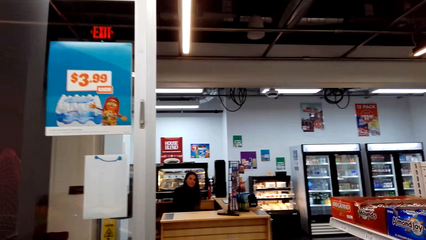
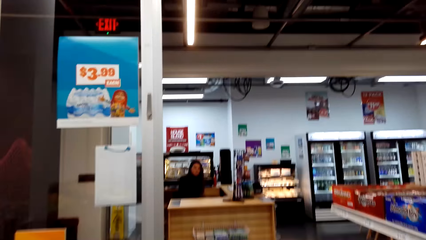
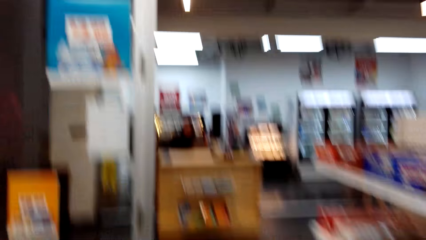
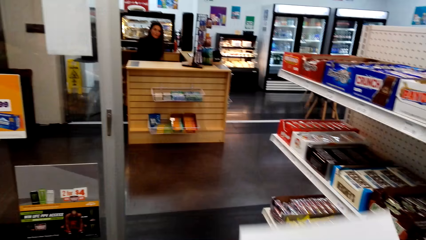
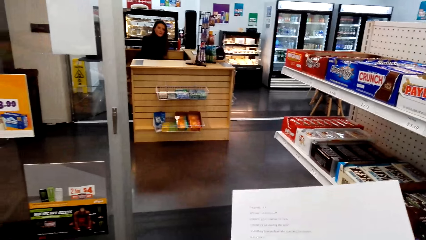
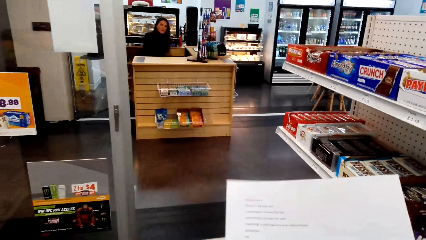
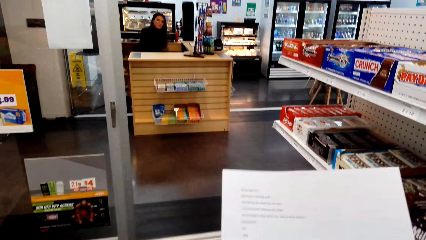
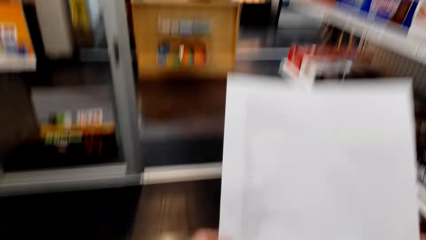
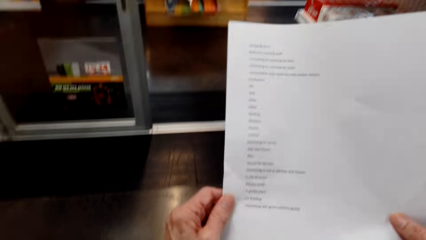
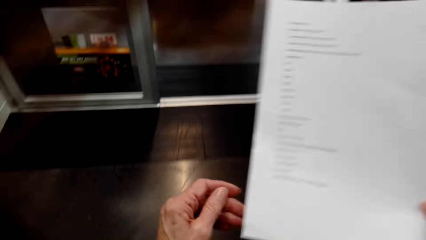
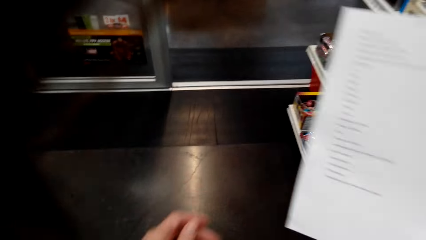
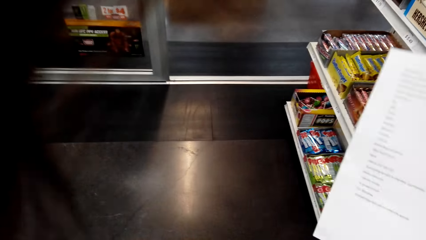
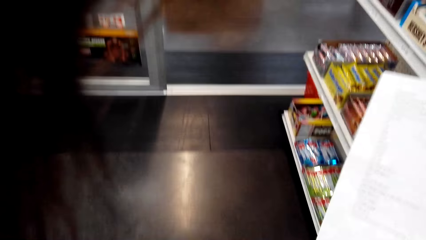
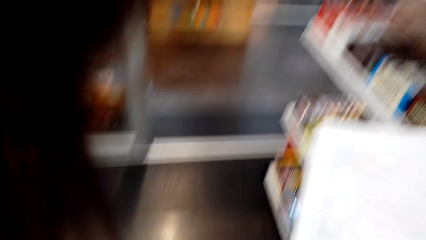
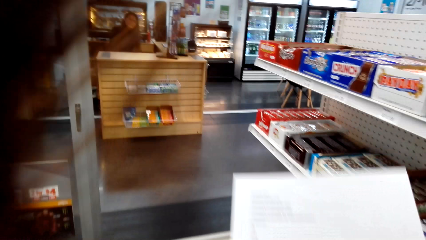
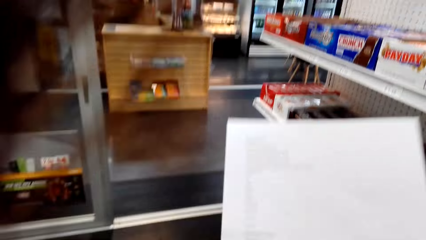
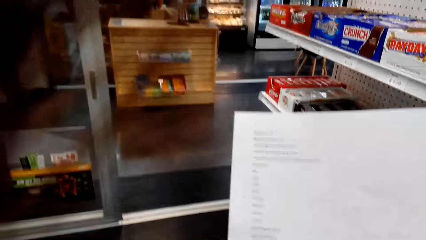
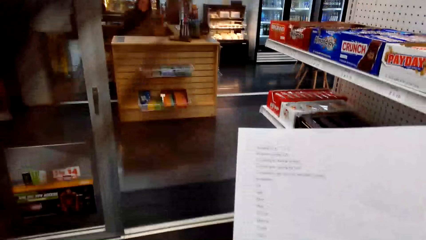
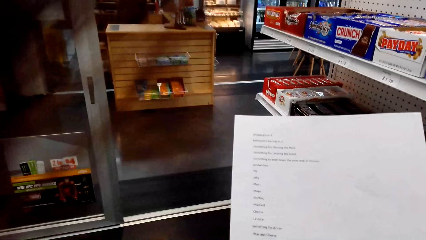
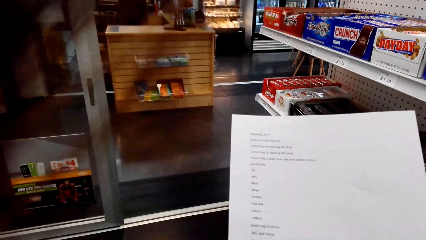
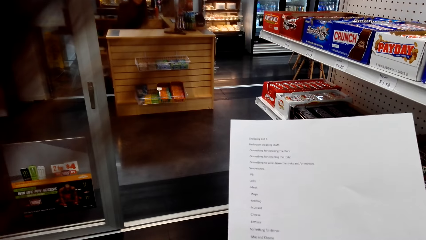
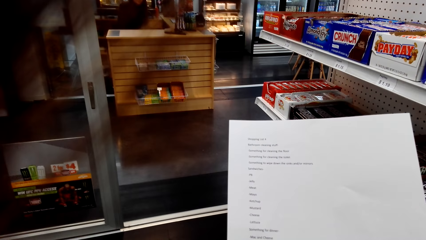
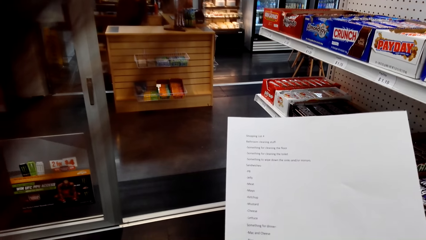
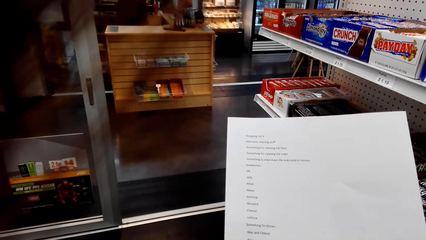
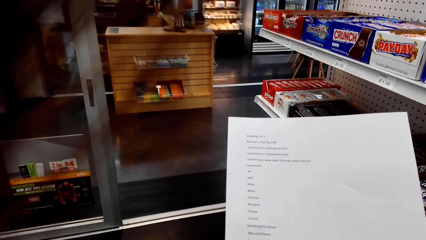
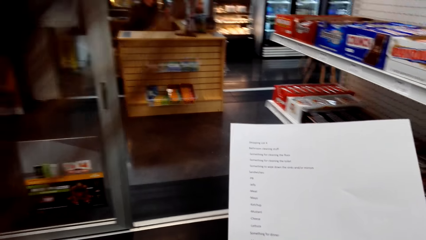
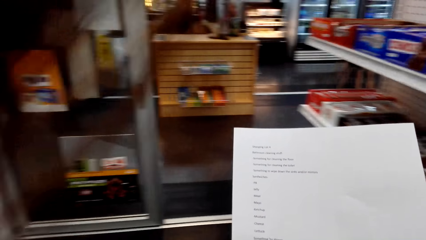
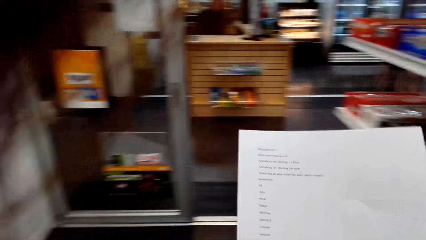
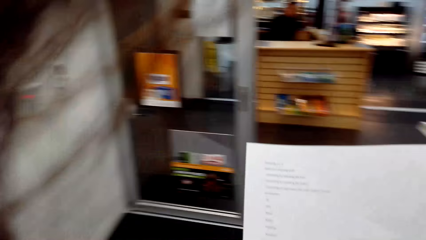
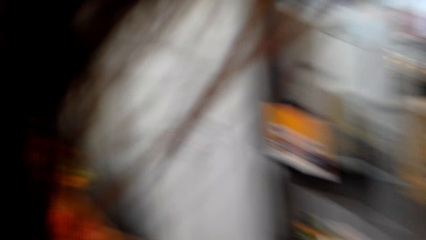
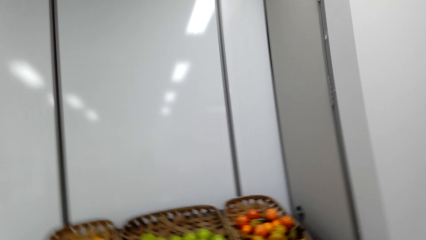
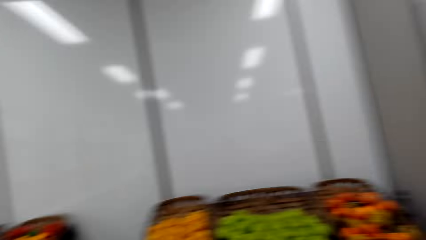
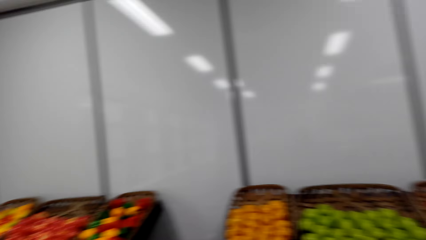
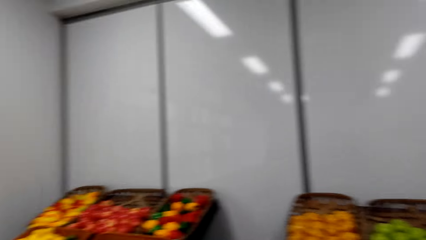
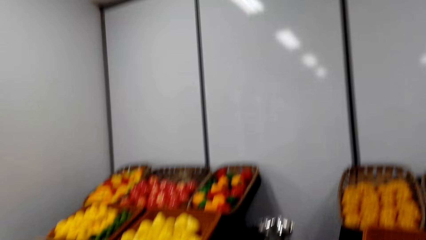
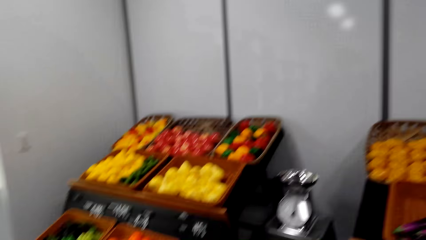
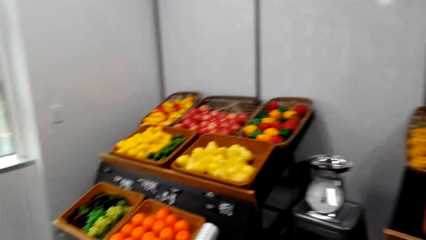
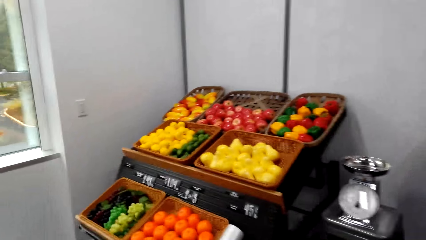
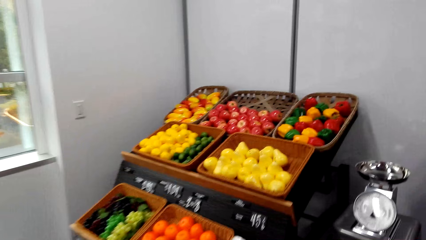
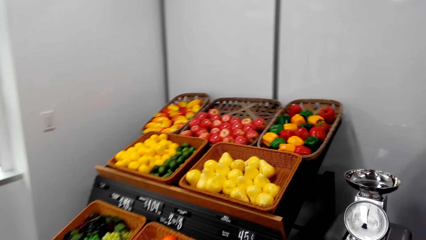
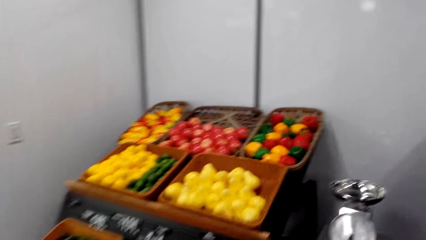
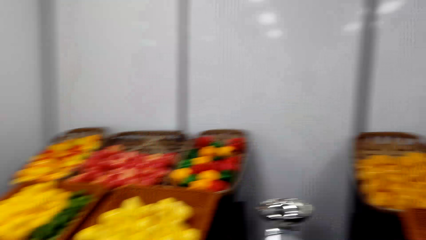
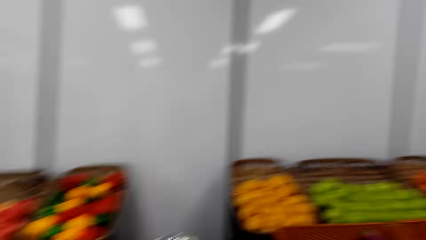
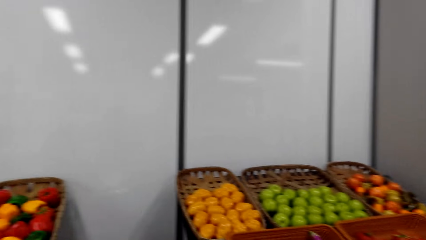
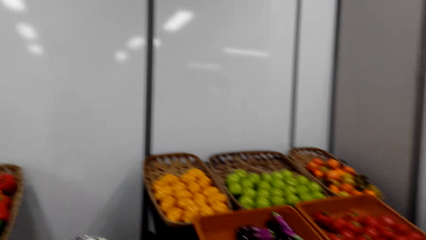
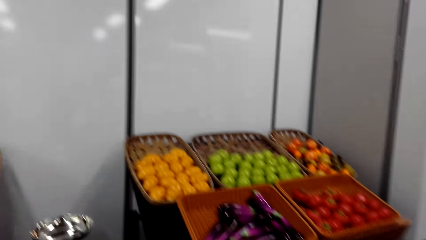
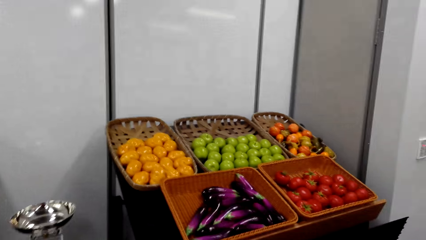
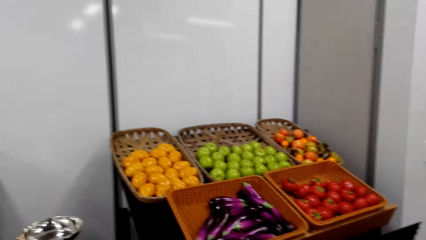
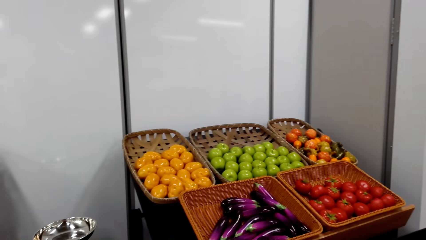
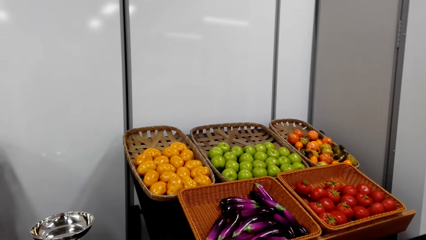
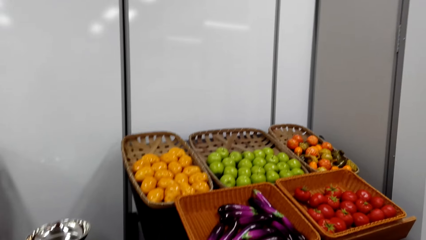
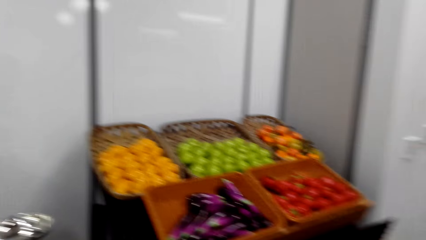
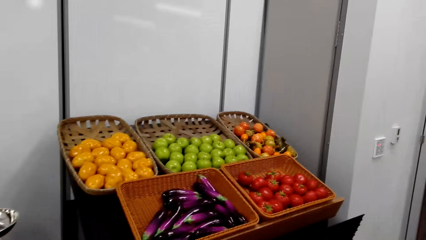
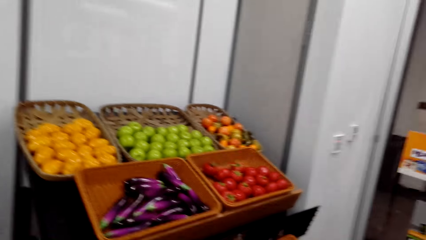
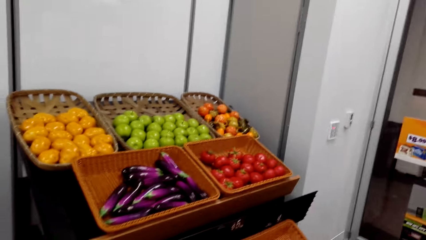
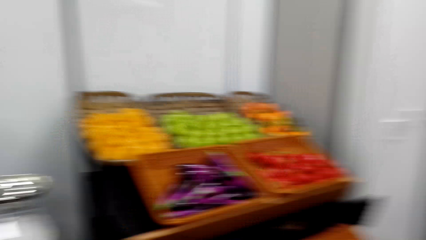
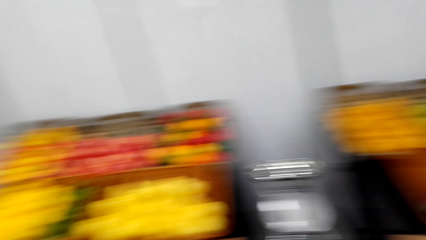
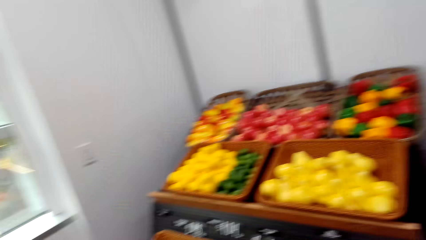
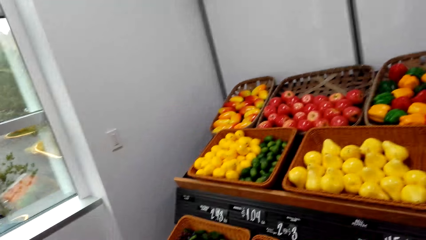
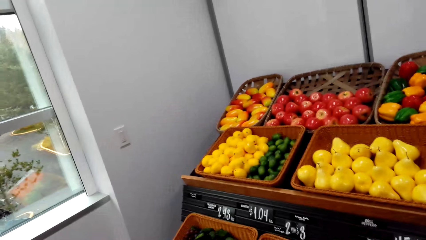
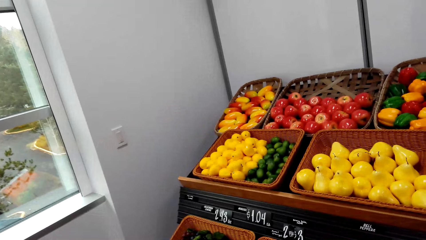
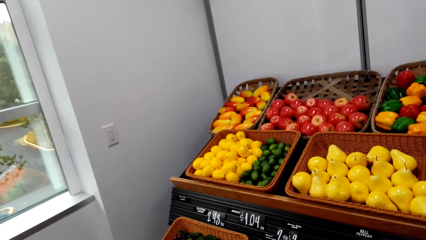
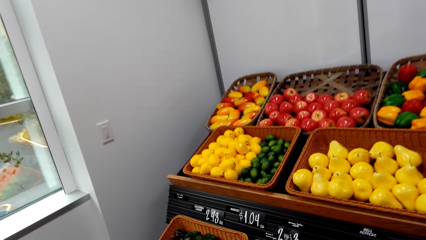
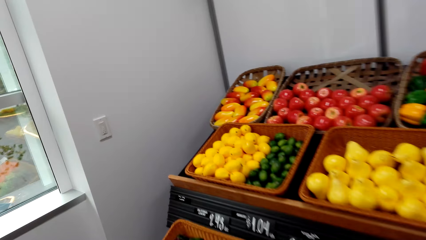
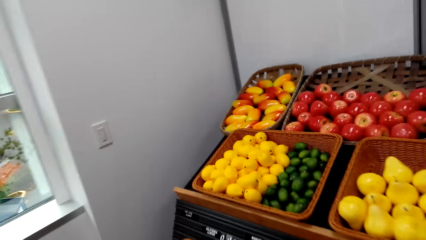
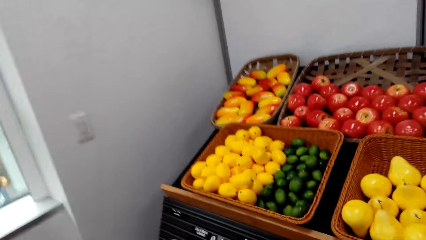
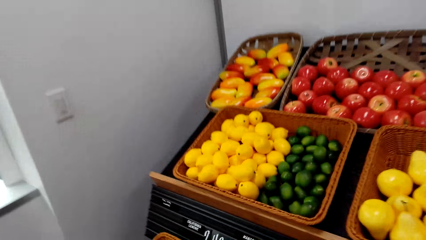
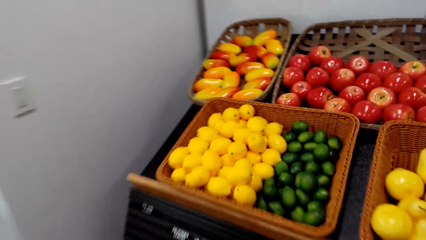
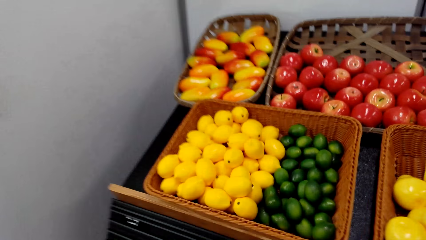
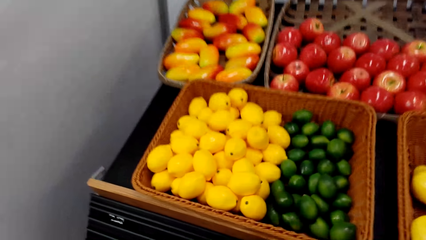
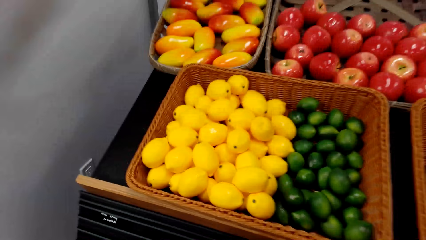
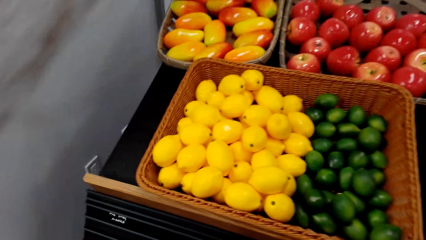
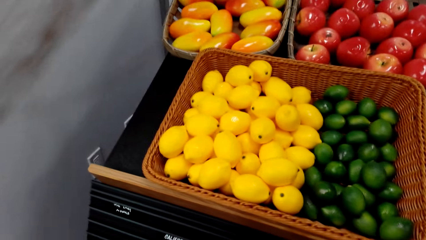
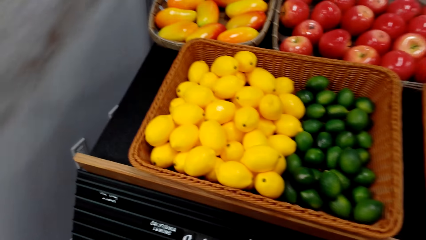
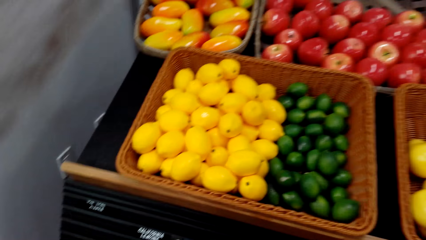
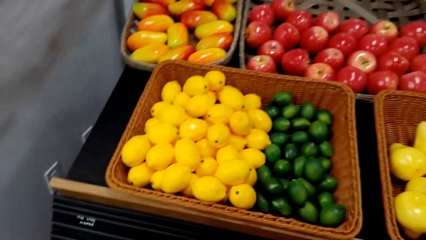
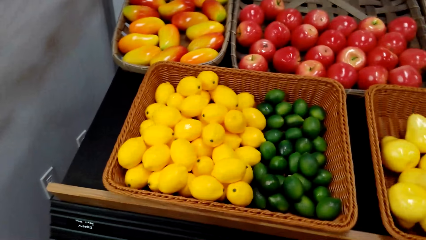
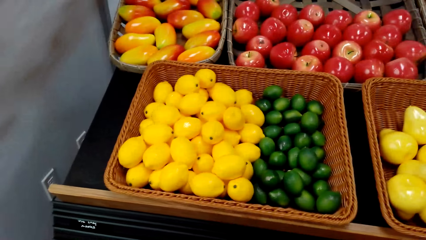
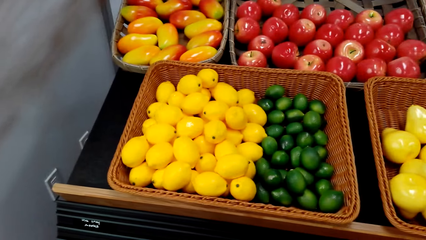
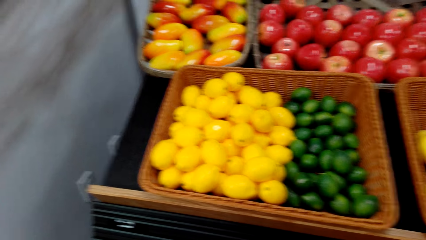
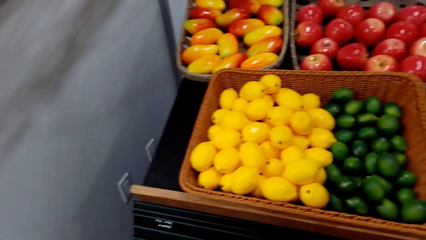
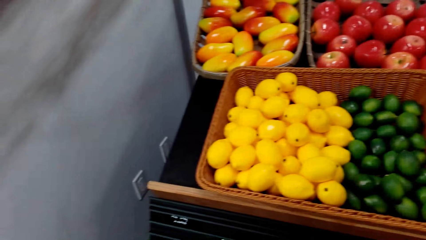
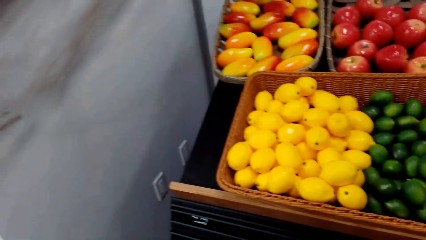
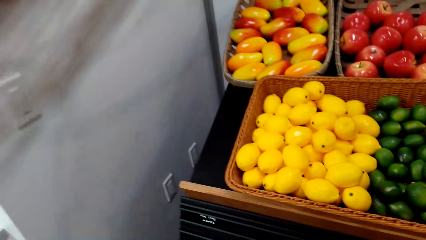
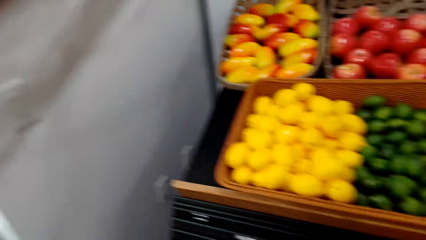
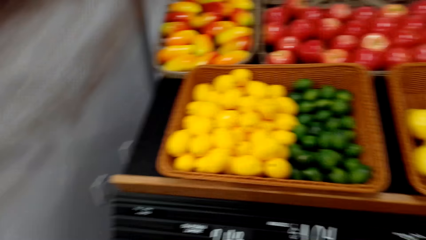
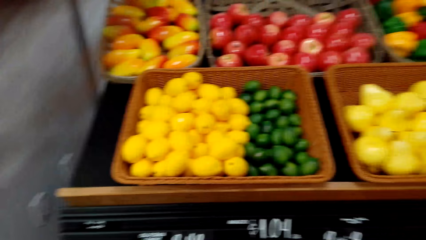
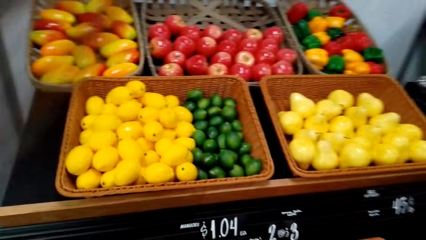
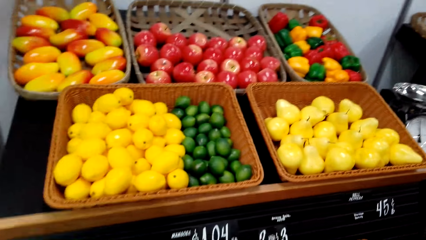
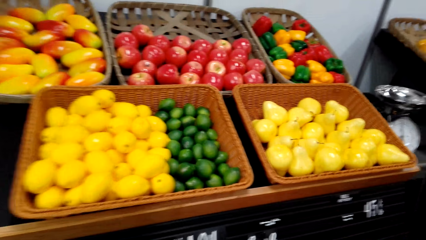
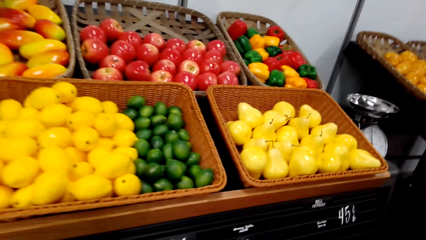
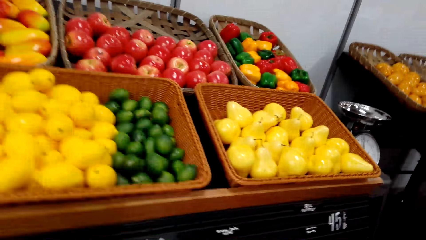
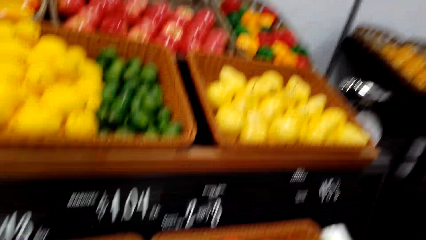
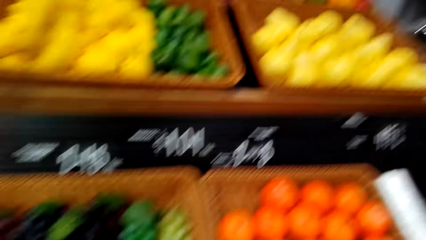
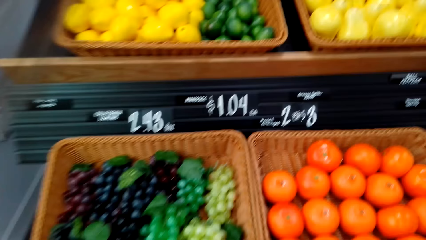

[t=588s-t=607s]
The camera wearer looks at the shopping list. They look at the fruits. They look around. They adjust the camera.
